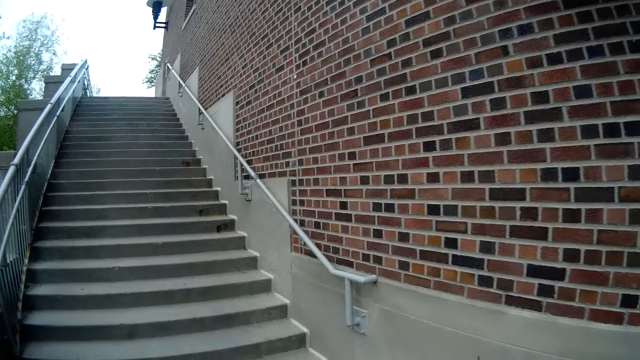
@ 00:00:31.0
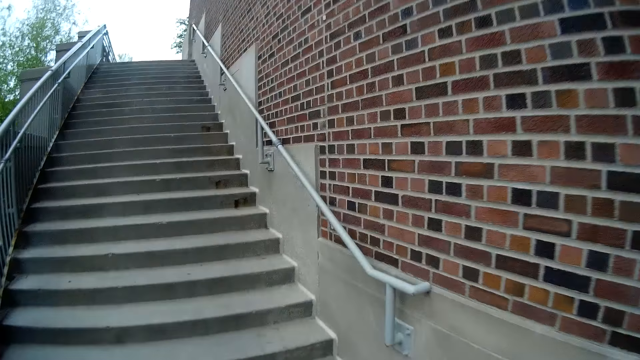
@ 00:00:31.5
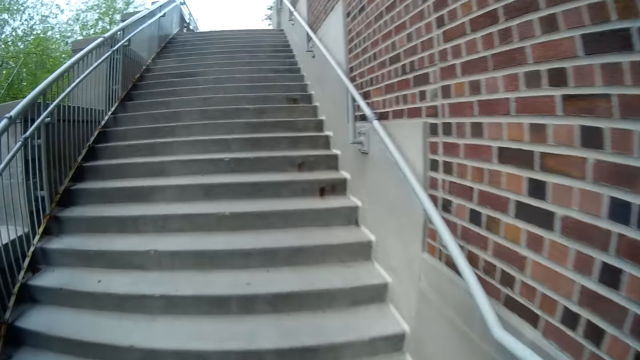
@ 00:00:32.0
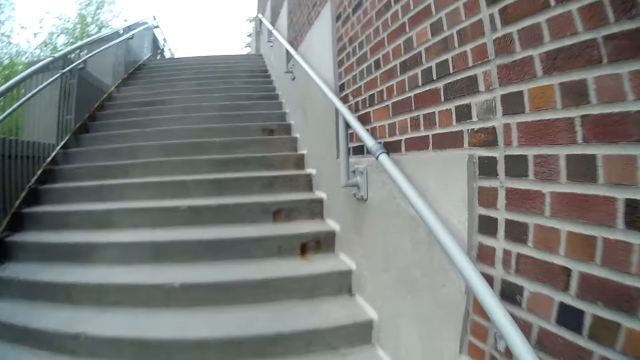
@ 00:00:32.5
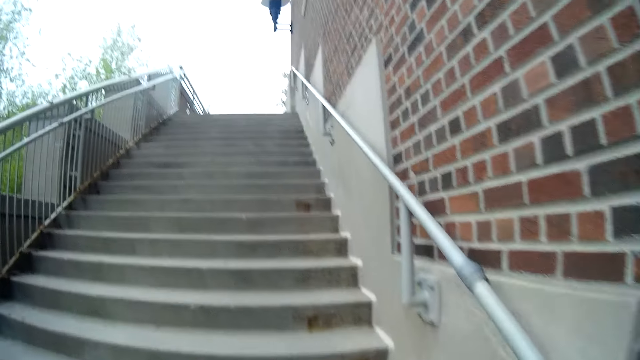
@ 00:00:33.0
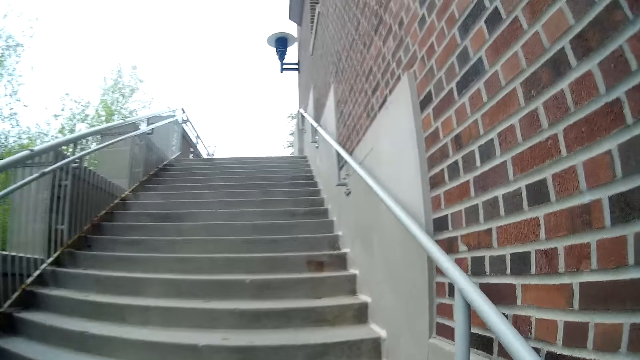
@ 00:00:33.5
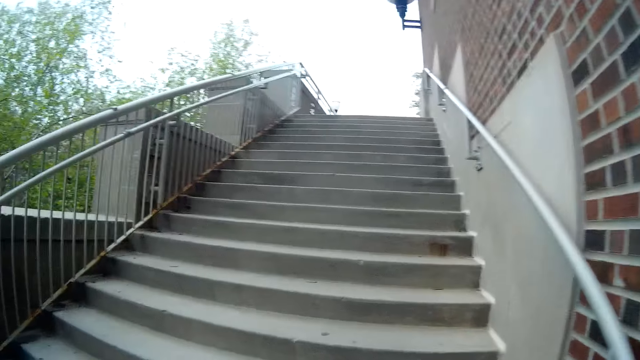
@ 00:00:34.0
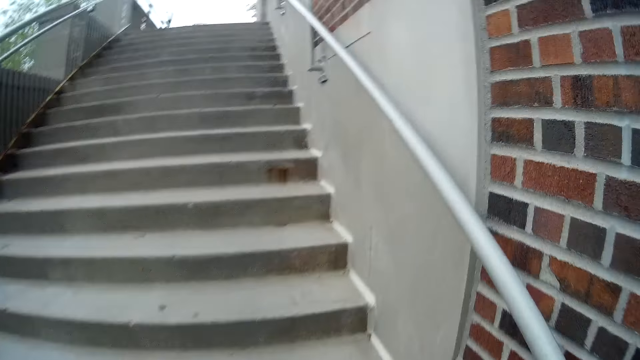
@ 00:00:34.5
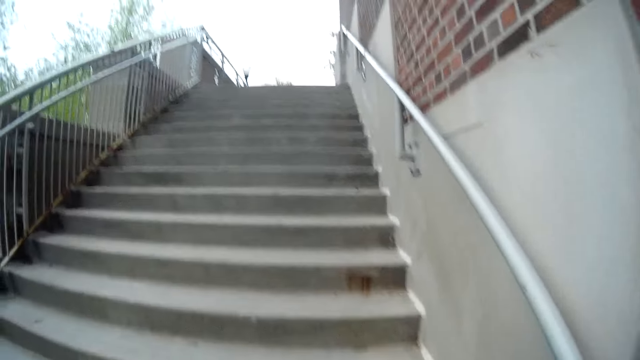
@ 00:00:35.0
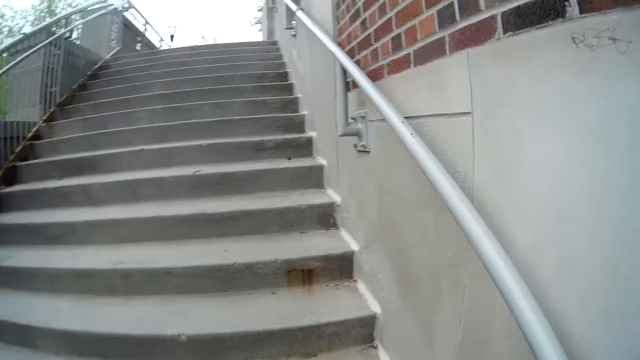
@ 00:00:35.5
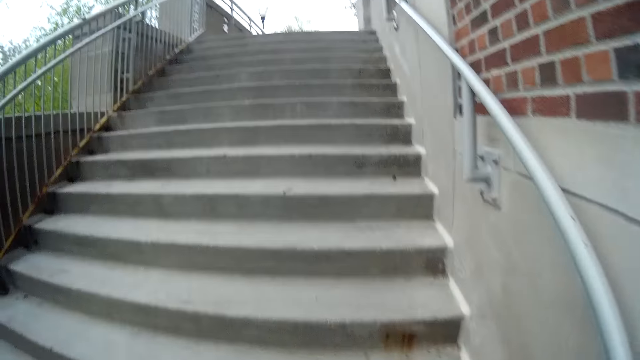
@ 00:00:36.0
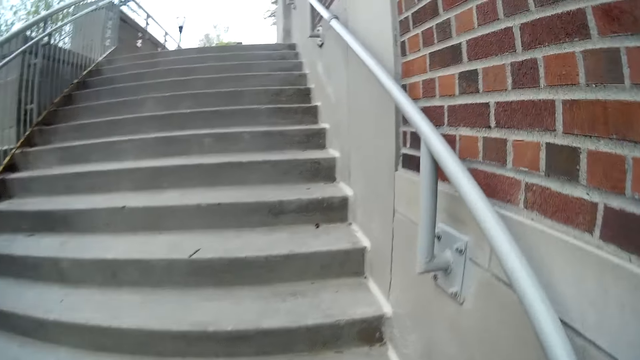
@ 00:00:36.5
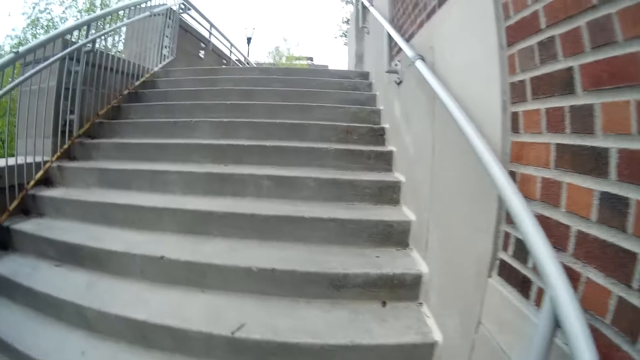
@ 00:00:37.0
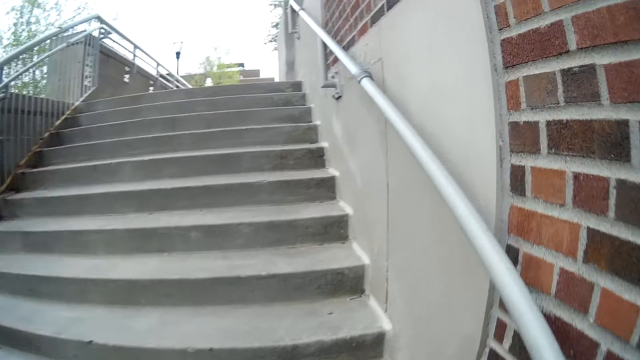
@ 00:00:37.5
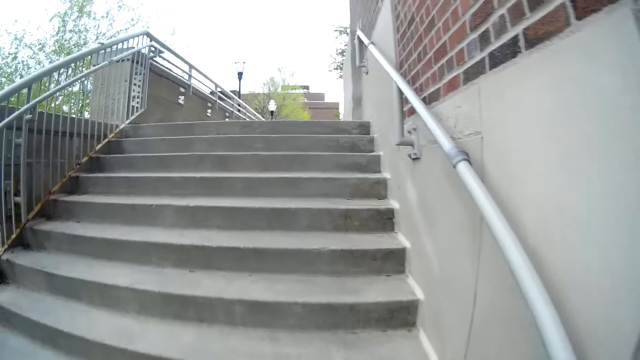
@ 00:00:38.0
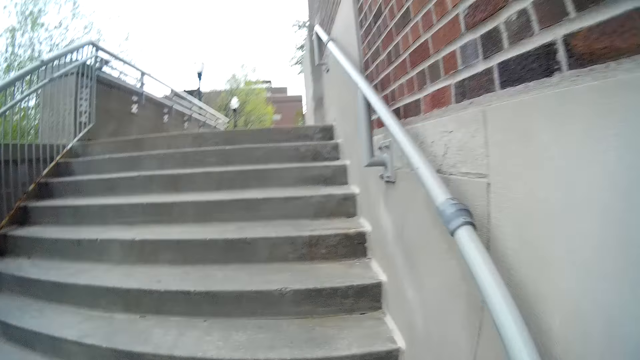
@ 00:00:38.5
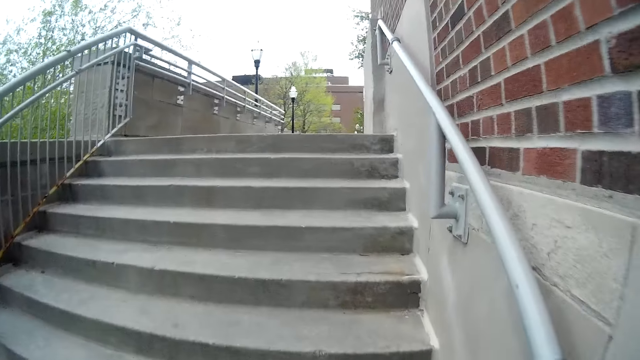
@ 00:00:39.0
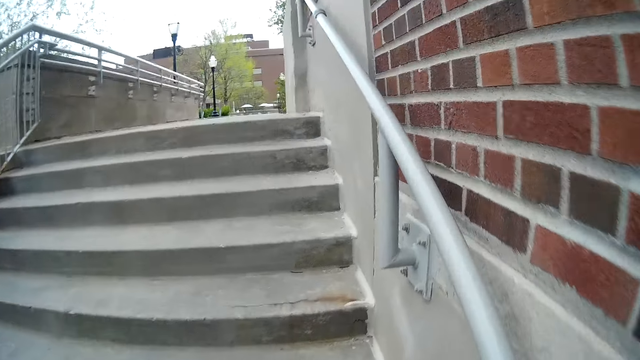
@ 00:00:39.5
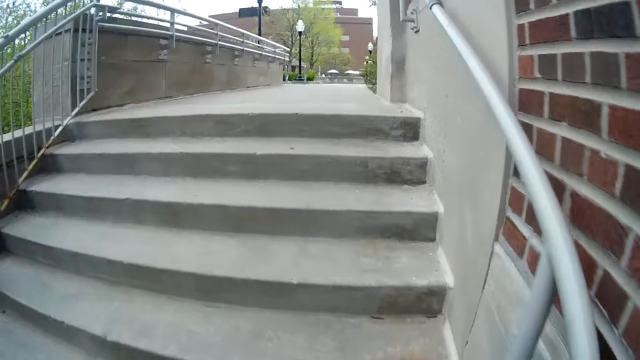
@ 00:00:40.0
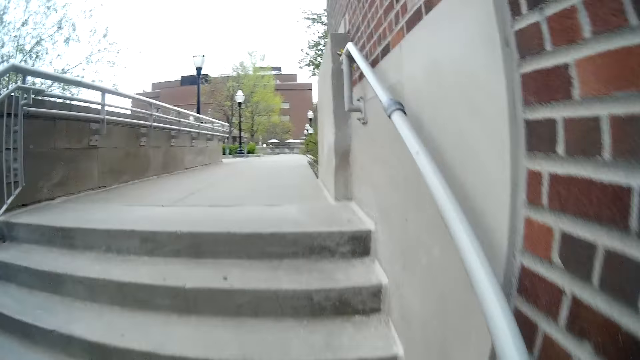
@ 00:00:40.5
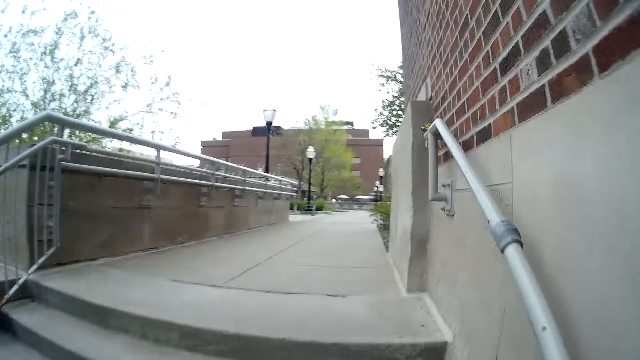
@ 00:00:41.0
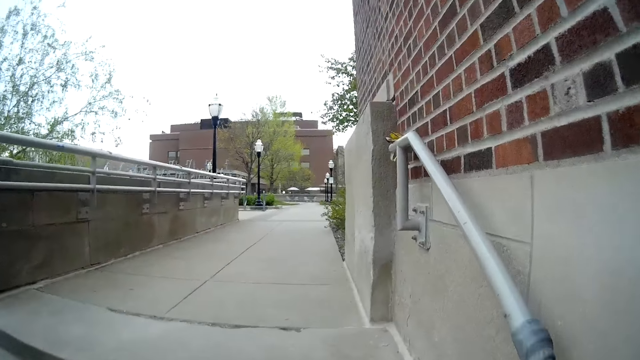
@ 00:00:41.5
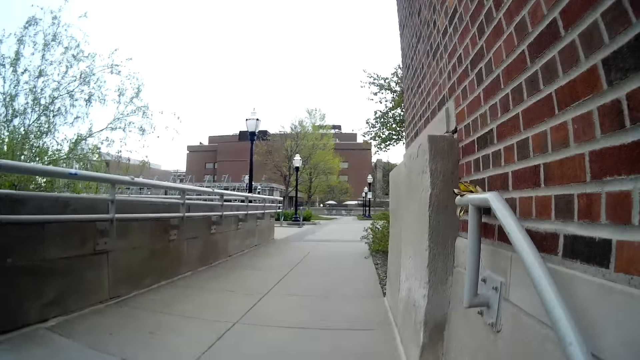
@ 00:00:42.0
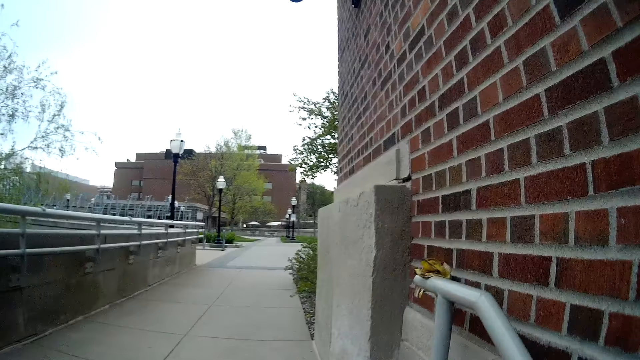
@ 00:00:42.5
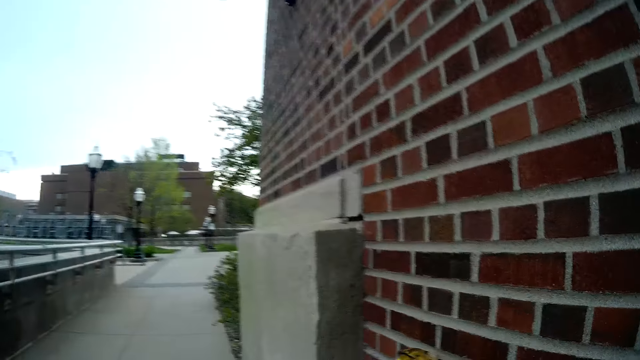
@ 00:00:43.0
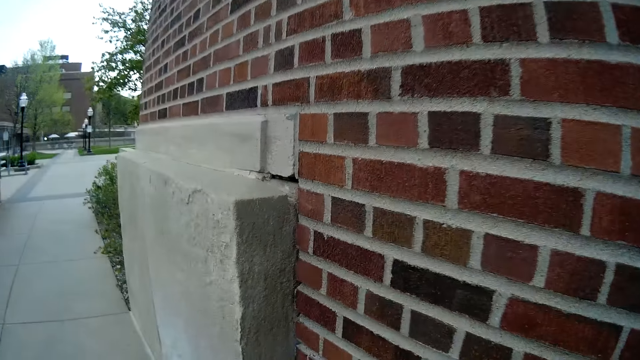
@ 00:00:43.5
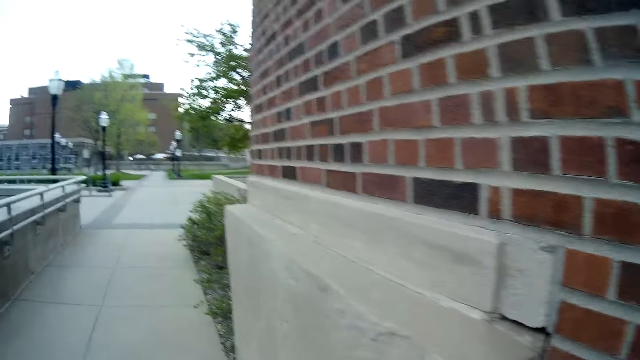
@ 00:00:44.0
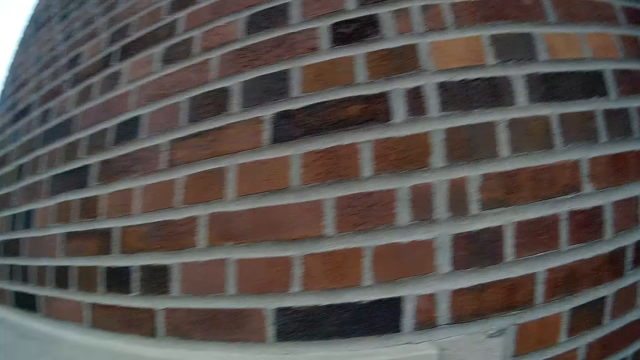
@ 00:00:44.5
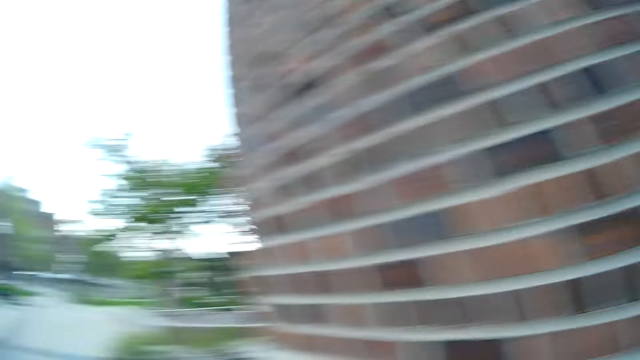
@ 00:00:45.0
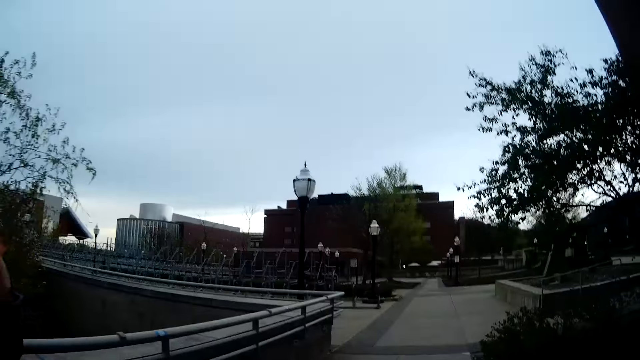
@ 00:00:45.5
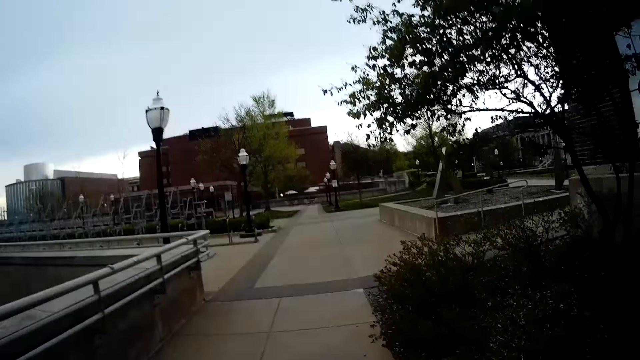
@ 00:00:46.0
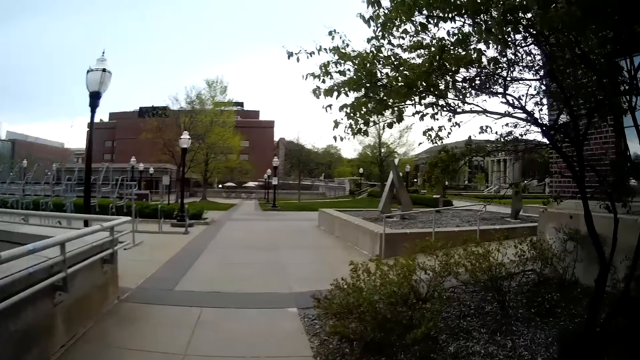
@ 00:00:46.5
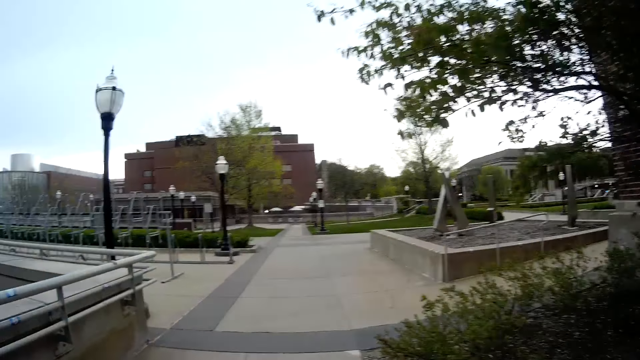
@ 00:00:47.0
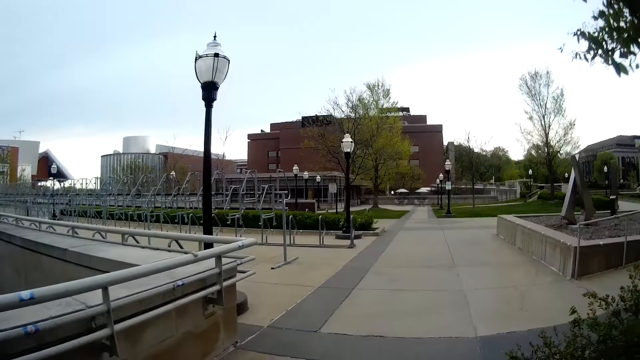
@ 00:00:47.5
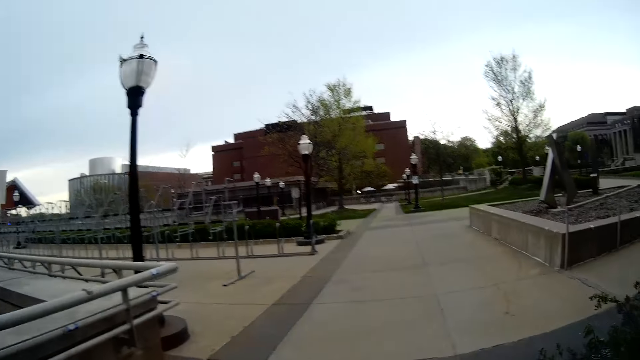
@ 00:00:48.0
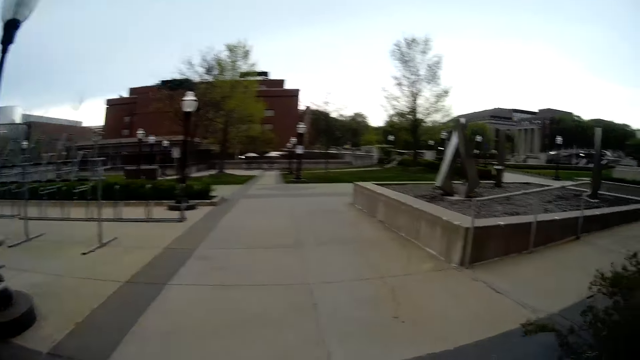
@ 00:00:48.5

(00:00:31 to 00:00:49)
The camera wearer walks on the road.
